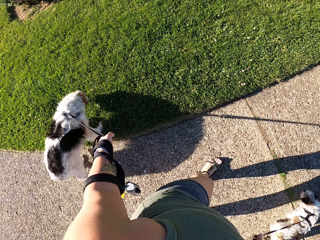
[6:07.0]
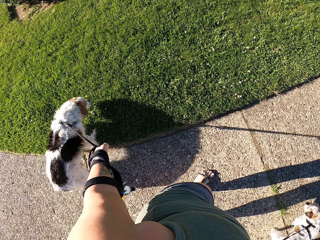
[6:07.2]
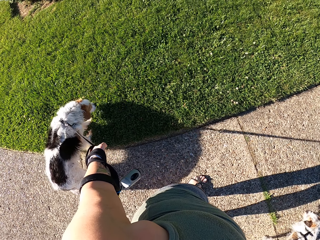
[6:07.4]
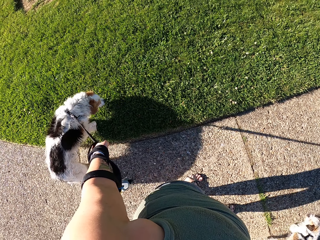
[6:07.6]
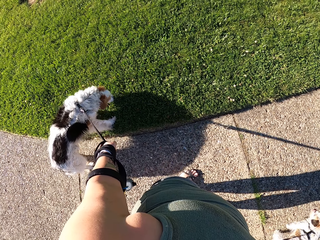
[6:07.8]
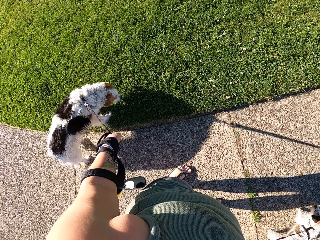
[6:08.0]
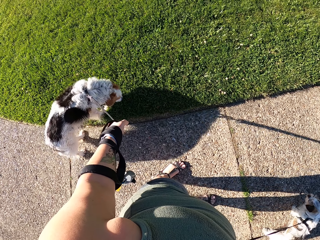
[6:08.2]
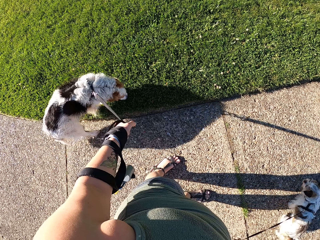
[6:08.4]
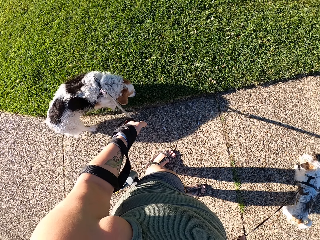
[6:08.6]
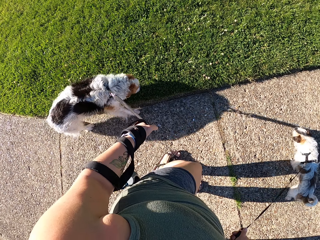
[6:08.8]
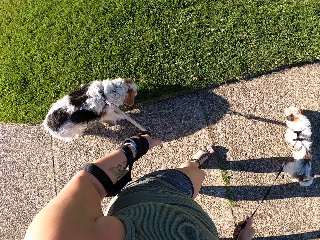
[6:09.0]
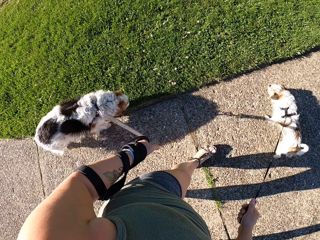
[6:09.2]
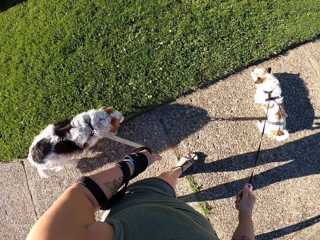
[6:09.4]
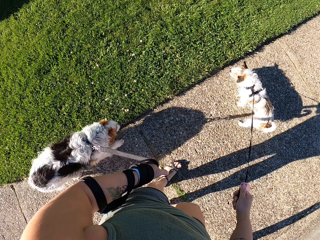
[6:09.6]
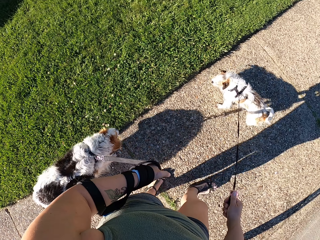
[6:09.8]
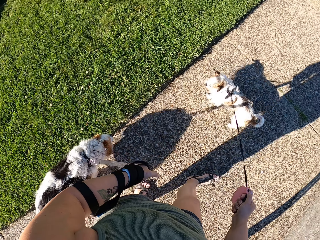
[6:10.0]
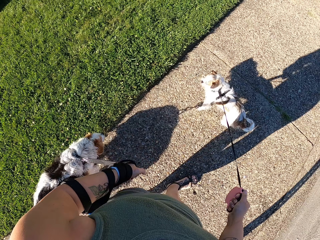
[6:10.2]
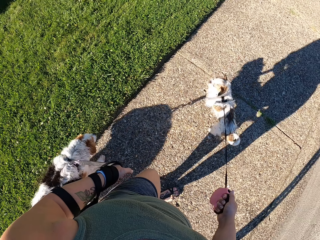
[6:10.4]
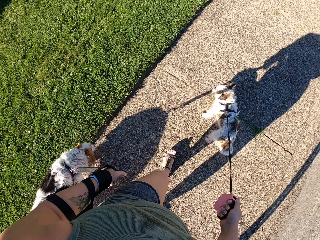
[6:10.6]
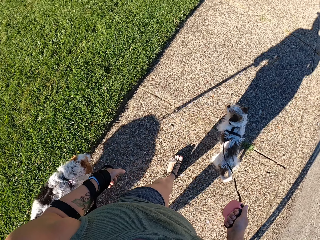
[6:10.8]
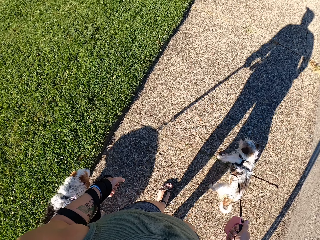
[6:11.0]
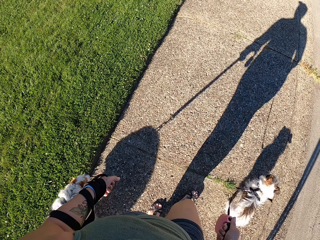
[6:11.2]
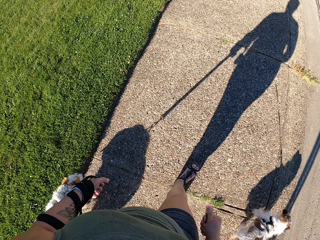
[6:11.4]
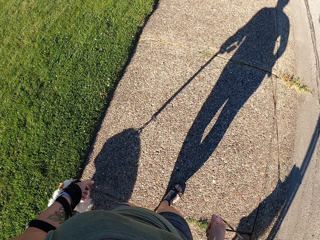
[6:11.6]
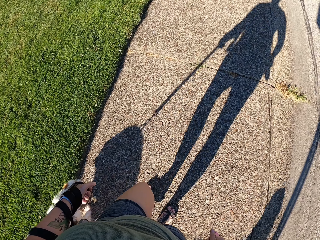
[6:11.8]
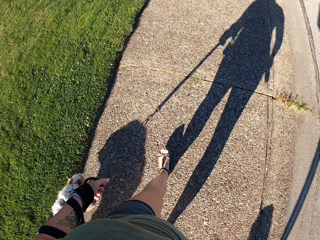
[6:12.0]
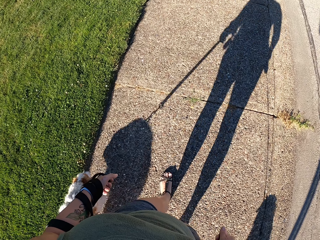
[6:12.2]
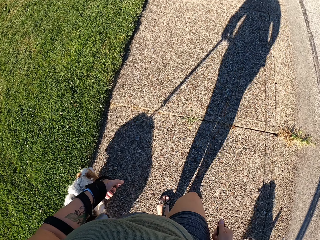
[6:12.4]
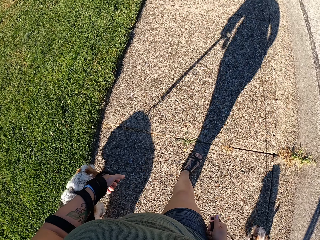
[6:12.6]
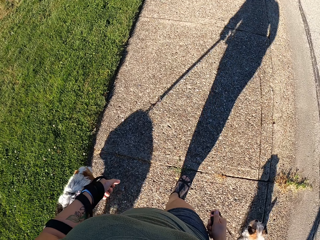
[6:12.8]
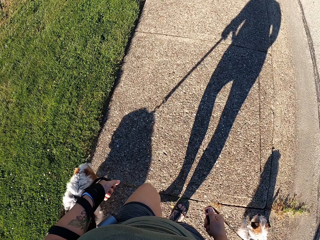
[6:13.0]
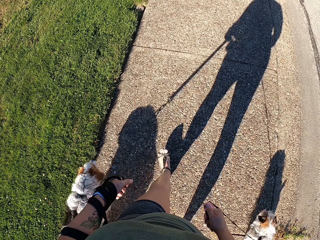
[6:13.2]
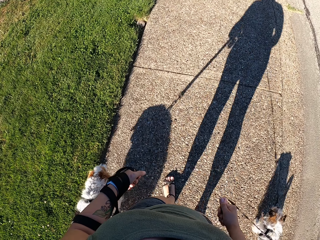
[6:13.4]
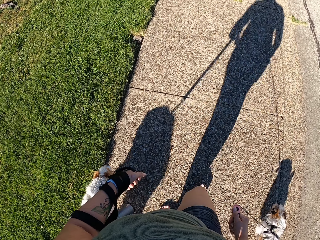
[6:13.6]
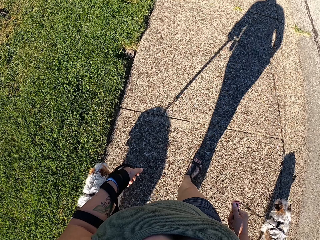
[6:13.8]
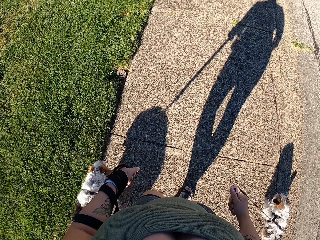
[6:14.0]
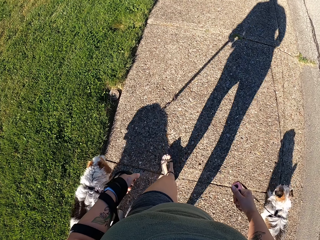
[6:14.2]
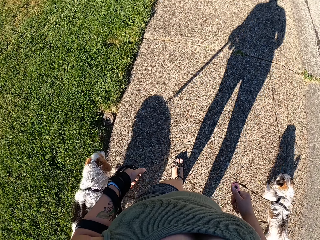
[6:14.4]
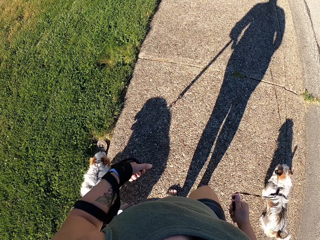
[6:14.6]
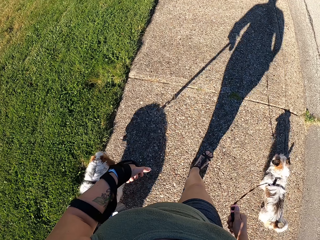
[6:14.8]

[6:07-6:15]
The camera wearer walks the dogs on the road. They stand and look at the dog.

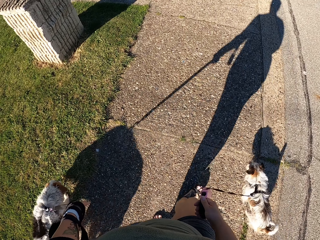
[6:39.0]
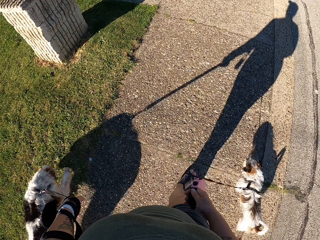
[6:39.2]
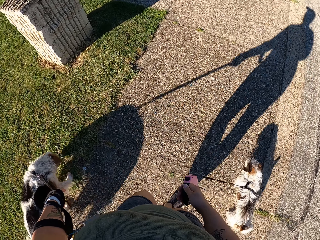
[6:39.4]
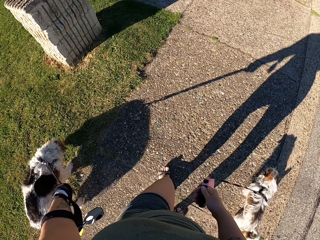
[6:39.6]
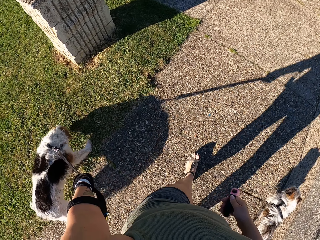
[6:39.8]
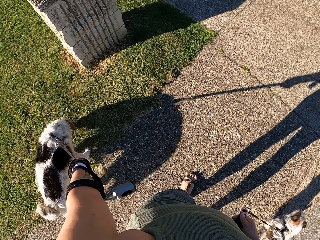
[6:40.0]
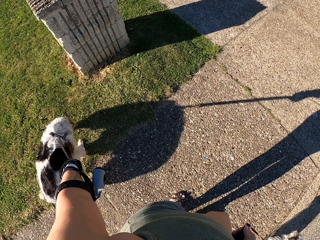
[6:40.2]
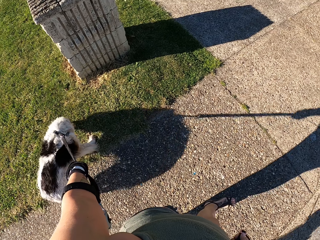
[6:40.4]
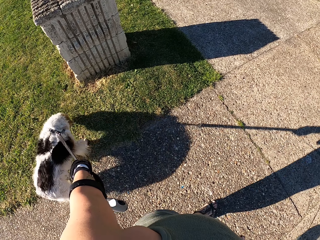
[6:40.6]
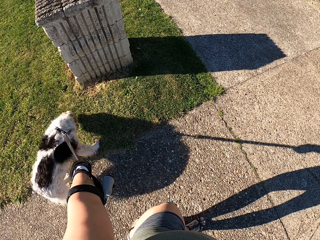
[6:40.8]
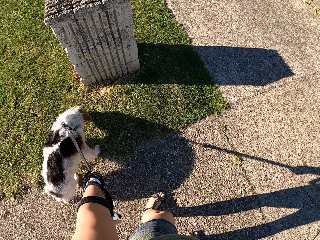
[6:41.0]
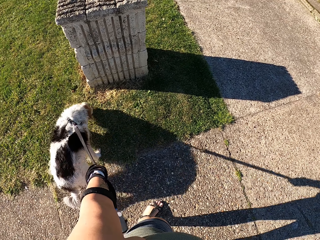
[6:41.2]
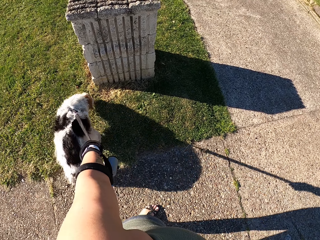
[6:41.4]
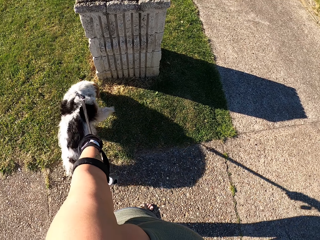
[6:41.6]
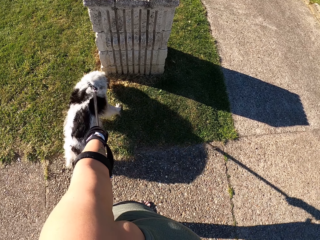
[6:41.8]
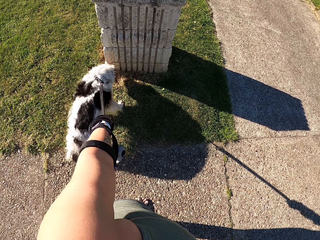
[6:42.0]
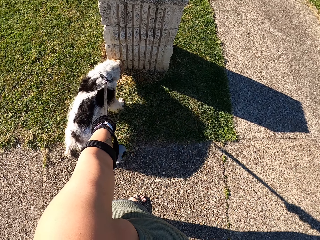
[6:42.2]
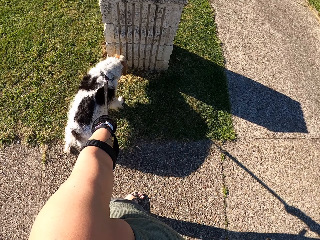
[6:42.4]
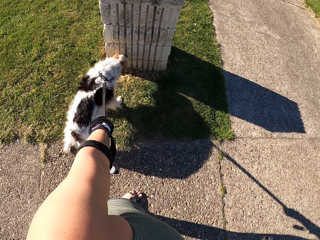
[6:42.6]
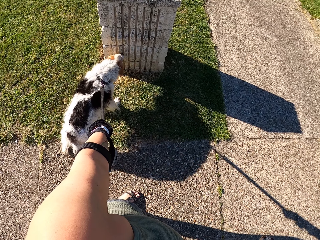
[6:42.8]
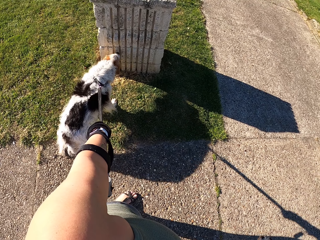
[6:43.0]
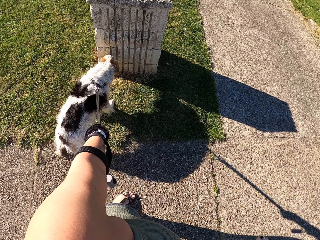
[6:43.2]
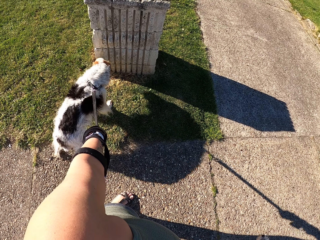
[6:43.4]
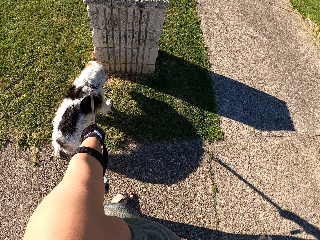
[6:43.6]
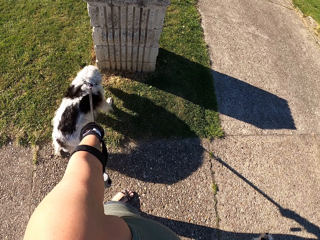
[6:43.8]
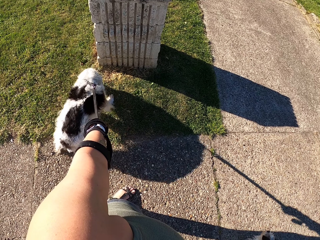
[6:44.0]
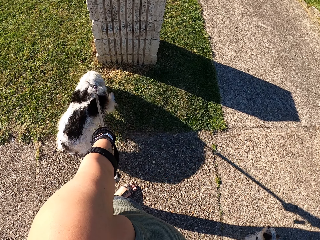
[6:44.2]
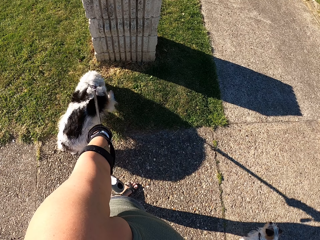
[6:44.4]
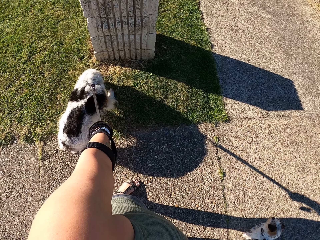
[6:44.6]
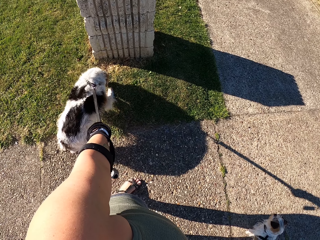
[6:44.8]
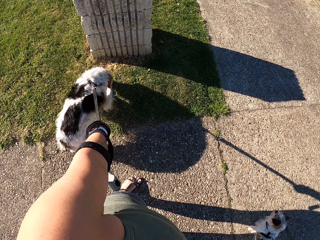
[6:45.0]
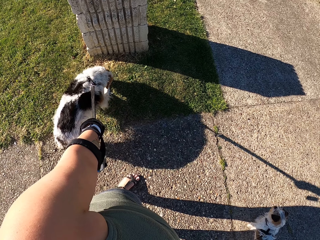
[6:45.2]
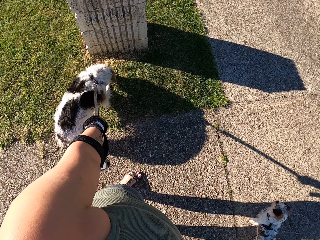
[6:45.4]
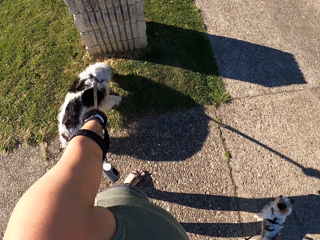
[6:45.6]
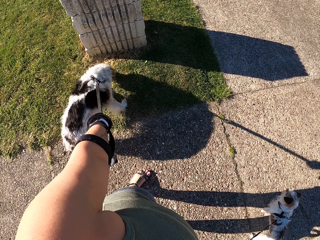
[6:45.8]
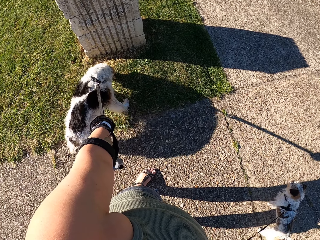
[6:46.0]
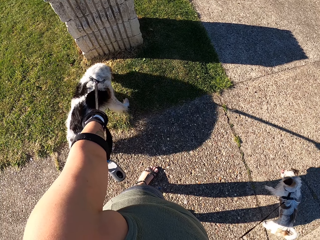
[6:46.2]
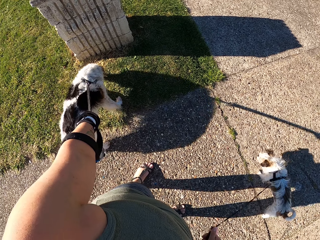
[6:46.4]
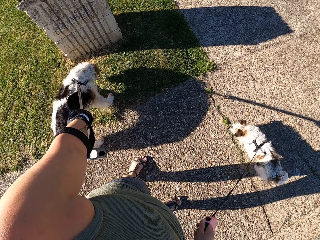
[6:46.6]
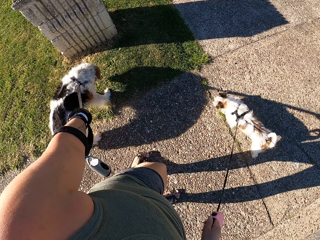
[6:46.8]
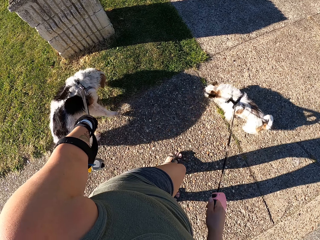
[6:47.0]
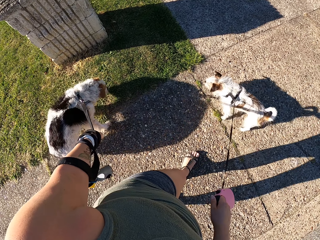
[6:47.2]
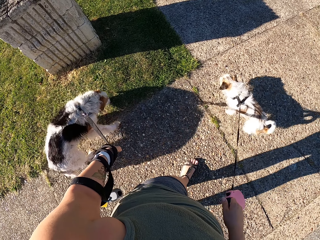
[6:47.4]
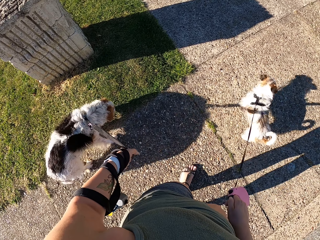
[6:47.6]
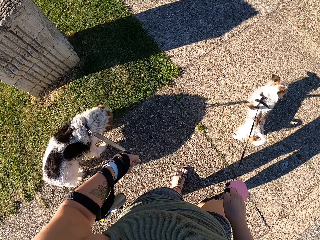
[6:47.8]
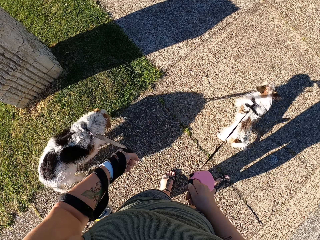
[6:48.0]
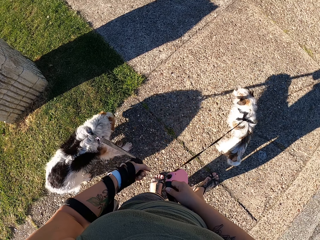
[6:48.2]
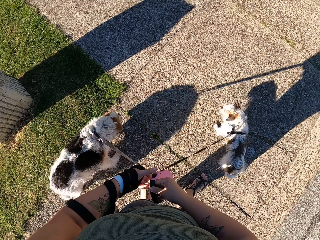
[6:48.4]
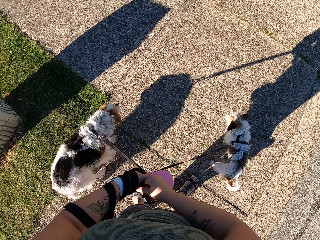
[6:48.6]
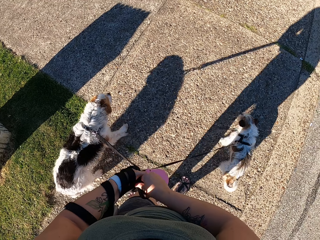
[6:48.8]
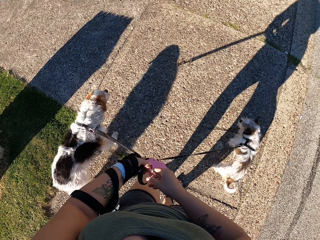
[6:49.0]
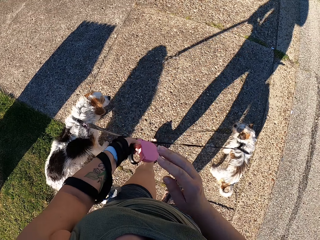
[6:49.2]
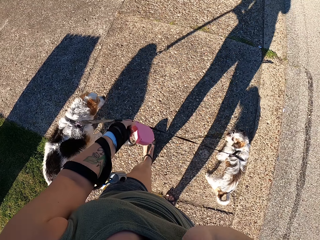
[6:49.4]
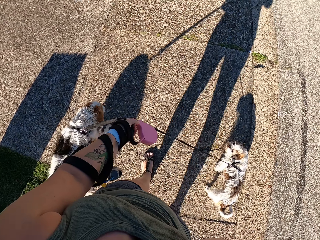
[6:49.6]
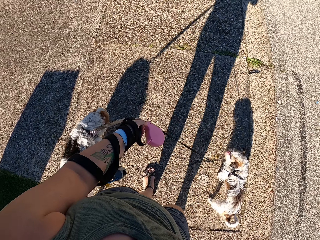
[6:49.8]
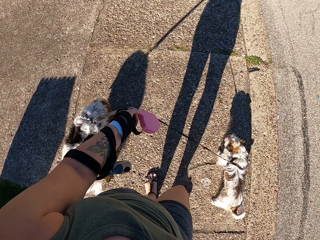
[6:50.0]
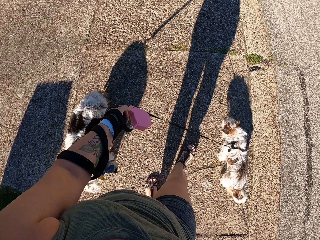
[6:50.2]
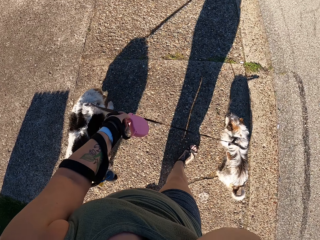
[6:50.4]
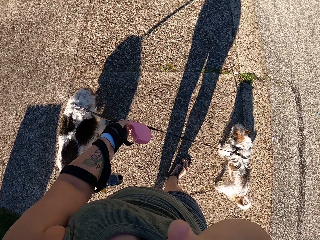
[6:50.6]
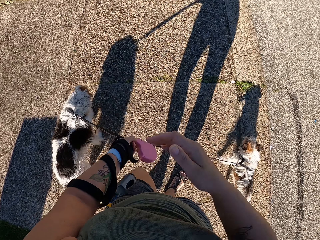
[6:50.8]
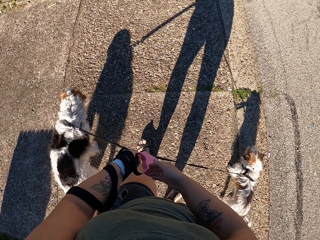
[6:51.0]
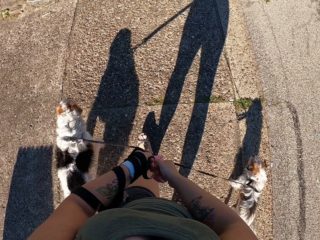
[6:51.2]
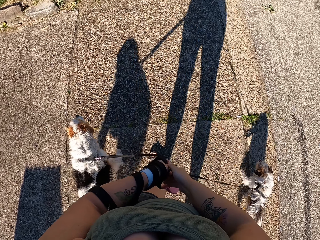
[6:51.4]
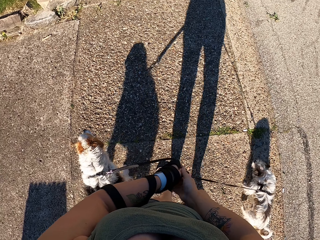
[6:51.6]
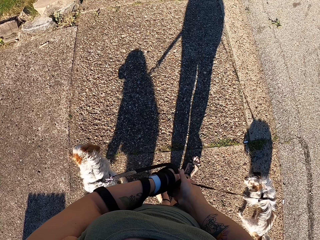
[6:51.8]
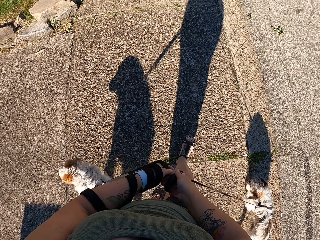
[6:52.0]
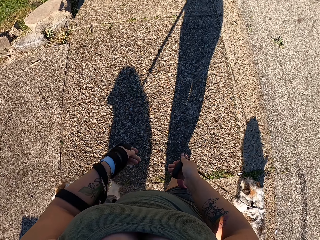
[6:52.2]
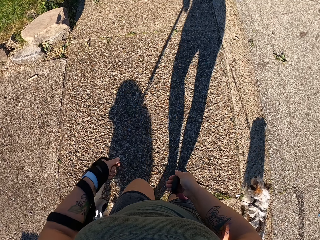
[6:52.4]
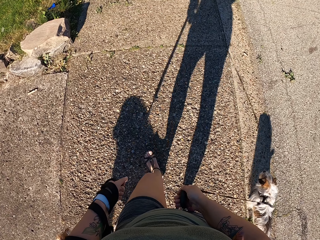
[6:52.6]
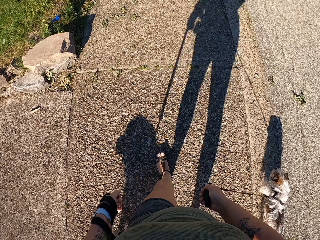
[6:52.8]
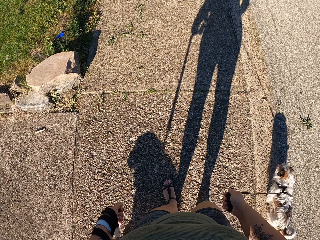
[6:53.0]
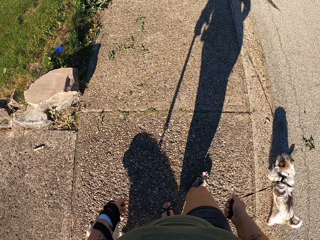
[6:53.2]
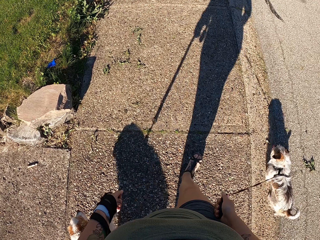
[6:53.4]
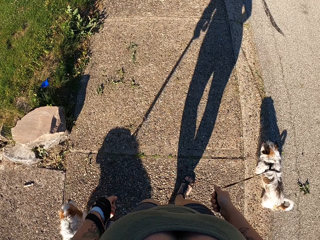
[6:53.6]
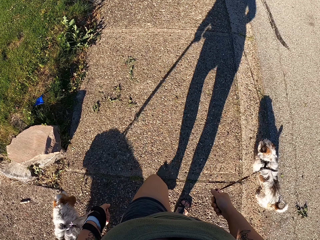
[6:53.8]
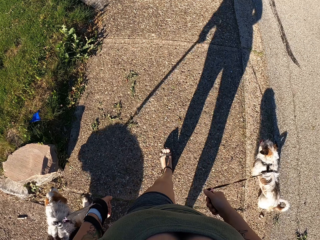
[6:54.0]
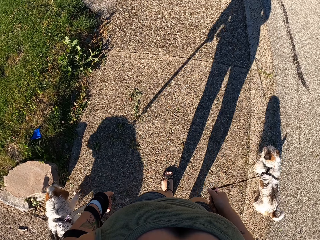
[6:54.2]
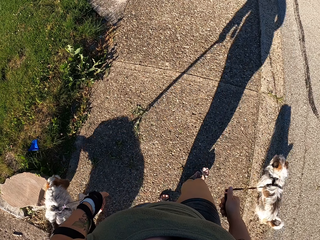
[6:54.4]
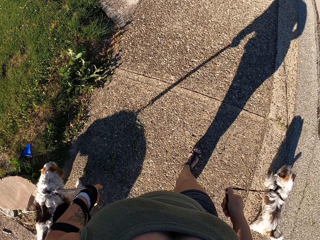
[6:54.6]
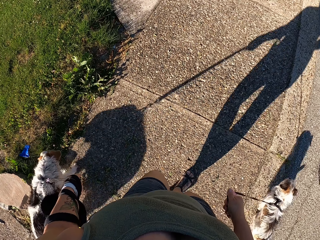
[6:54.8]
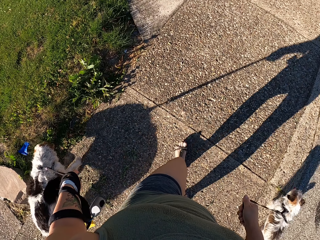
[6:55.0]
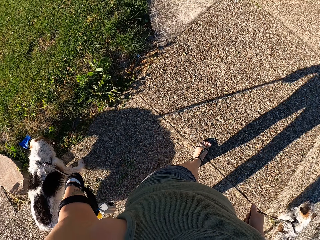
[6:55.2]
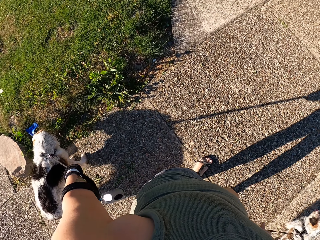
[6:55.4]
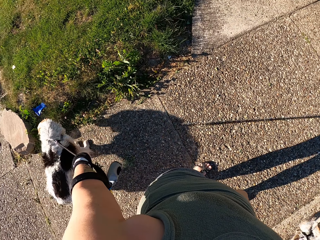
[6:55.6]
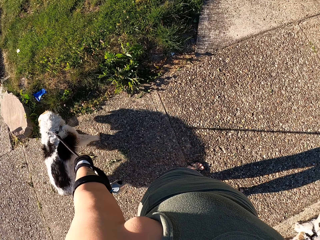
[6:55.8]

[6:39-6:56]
The camera wearer stops on the road. She stands and looks at the dog. She holds the leash in one hand. She walks the dogs on the road and touches her face. She holds the leash on the right hand. She walks the dogs.
